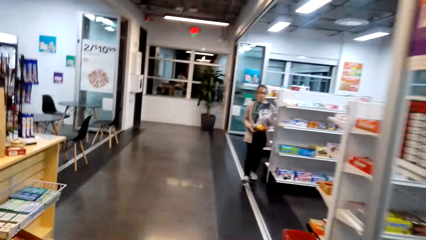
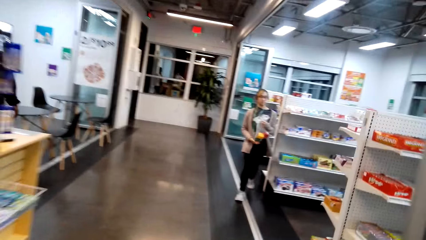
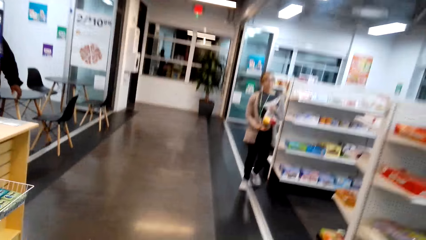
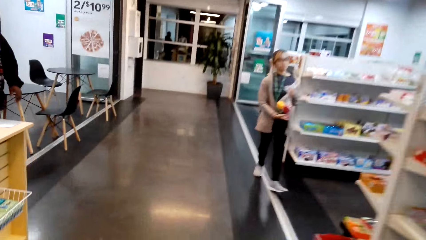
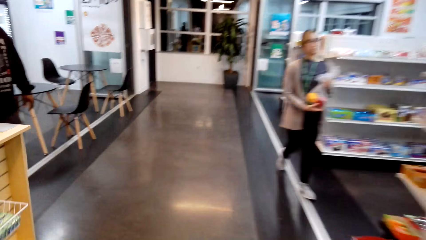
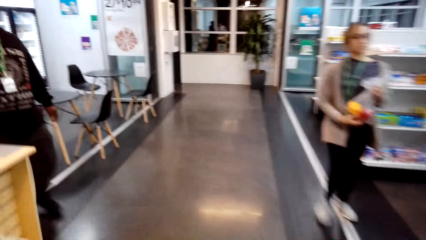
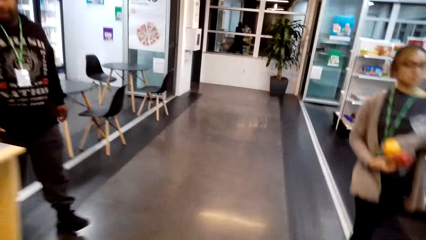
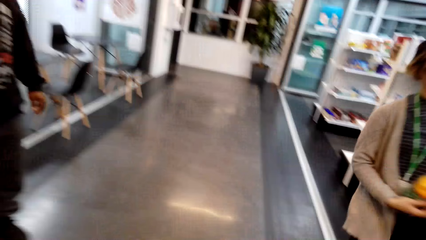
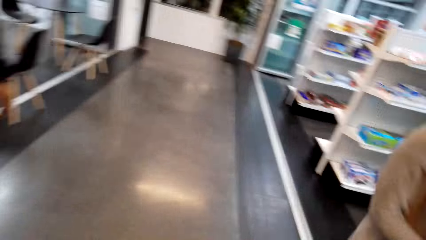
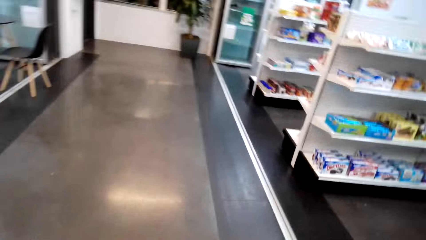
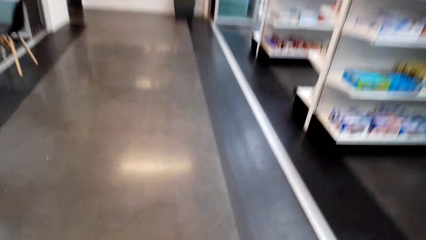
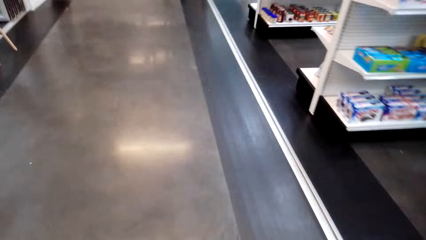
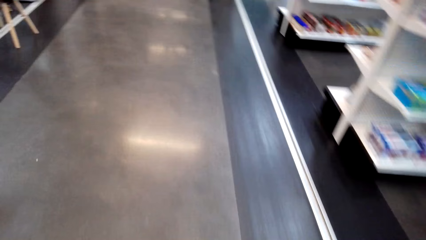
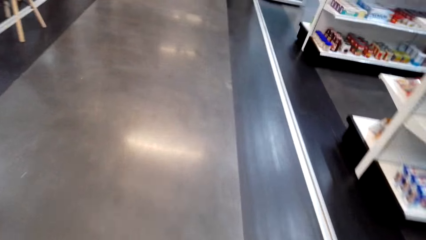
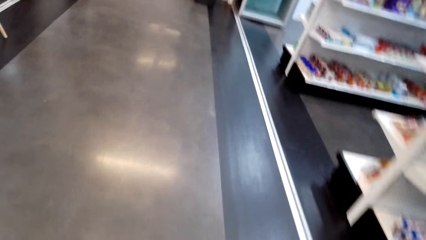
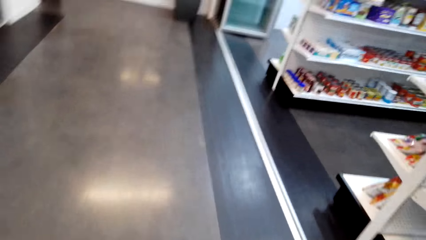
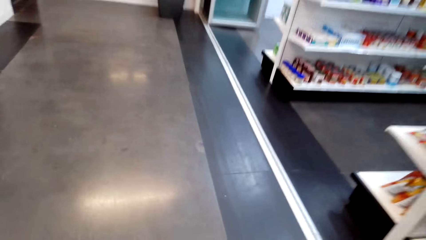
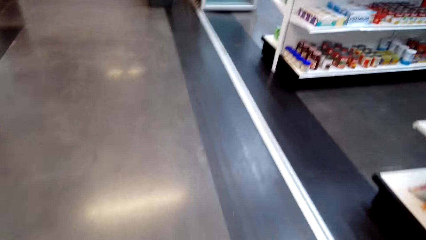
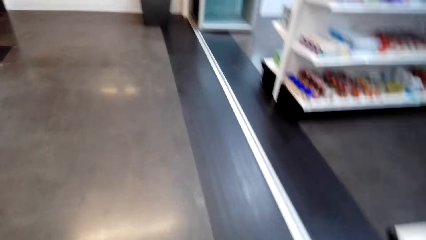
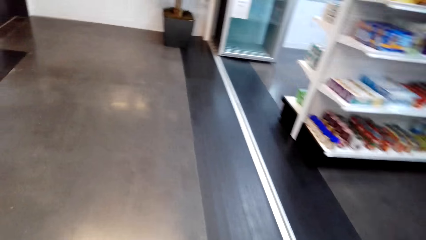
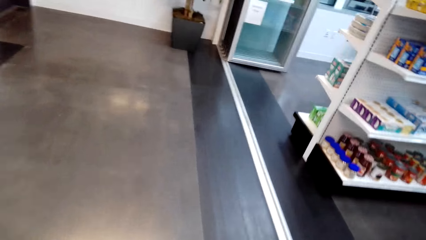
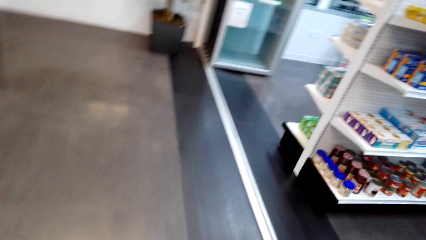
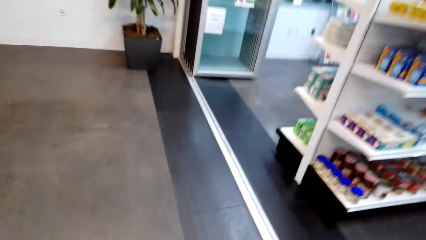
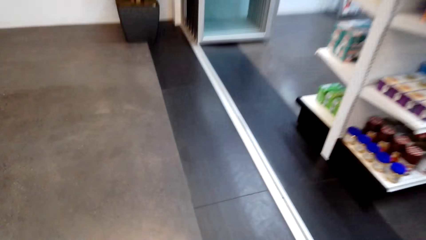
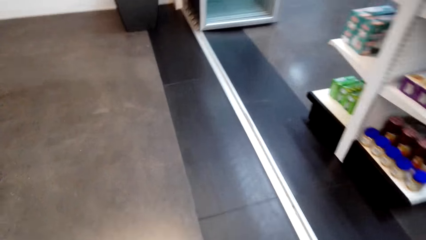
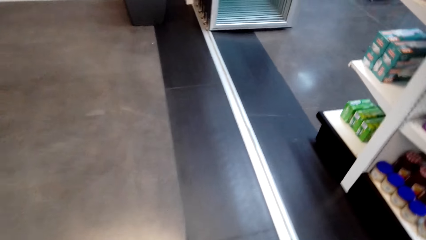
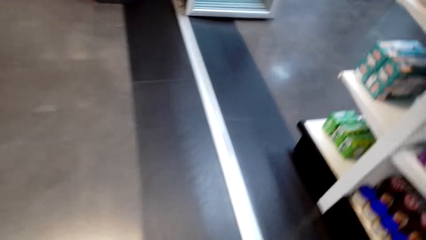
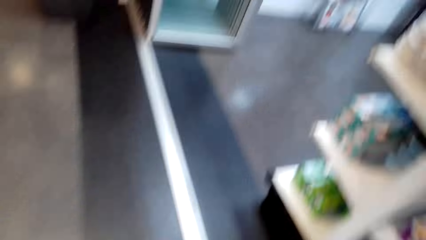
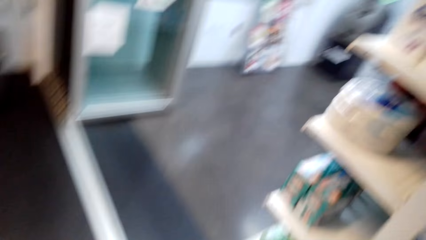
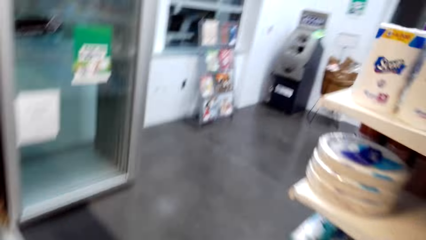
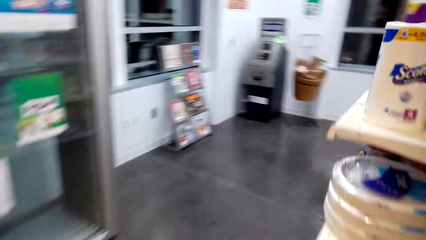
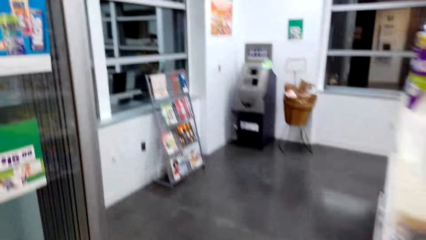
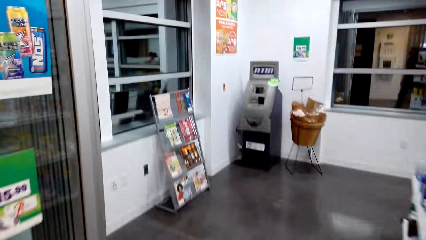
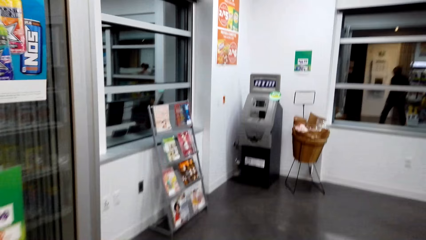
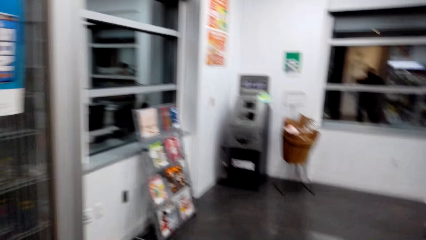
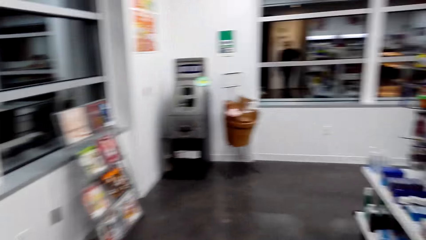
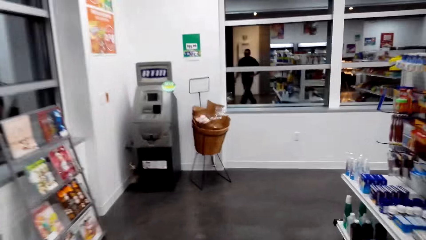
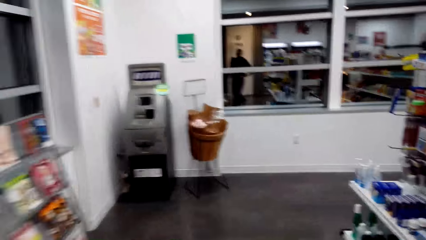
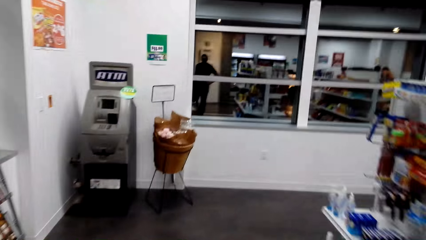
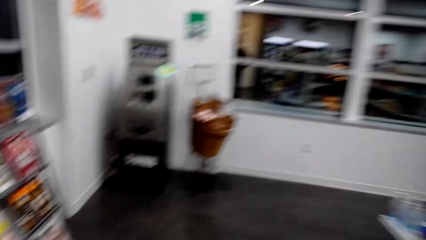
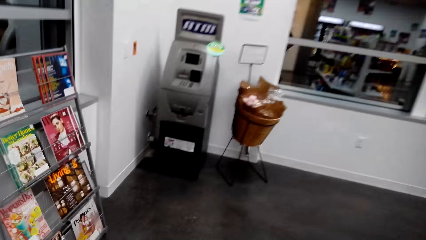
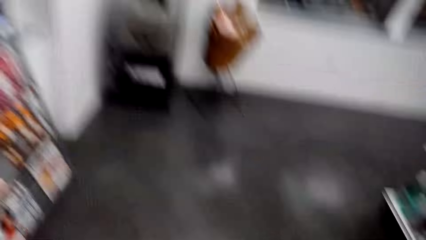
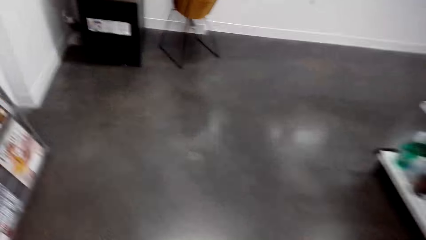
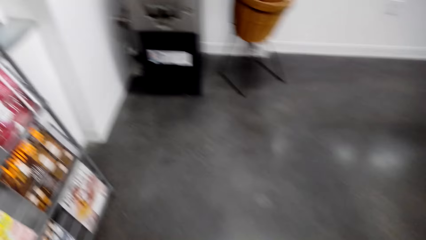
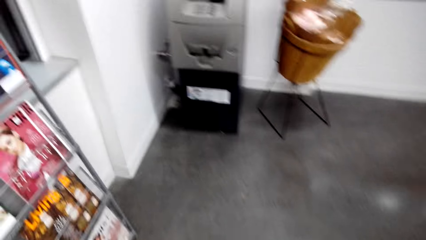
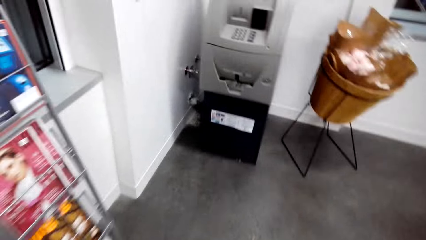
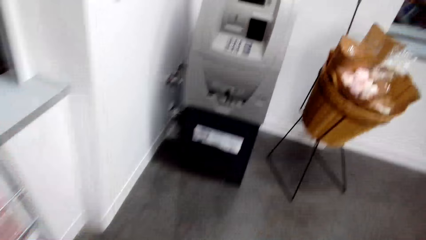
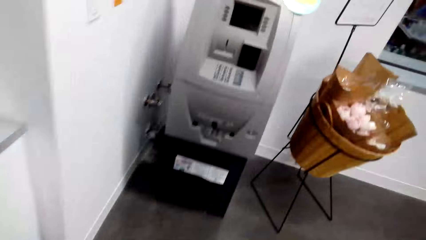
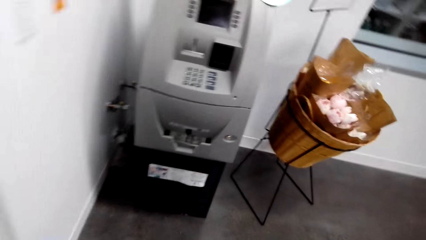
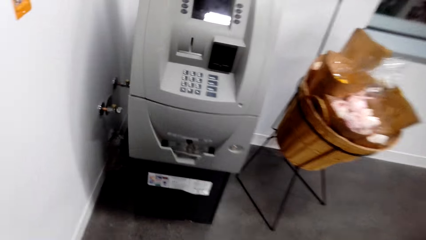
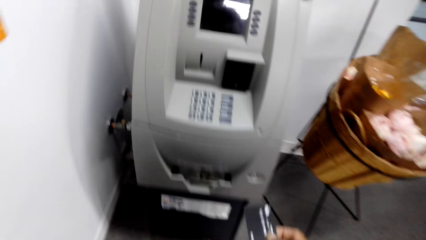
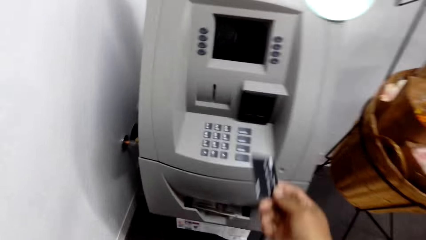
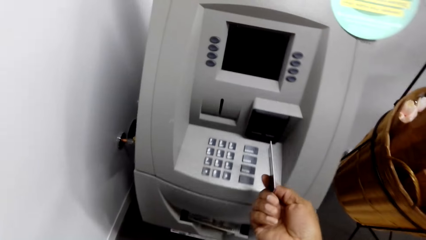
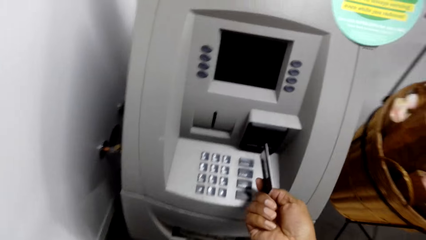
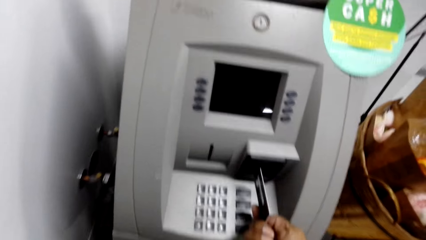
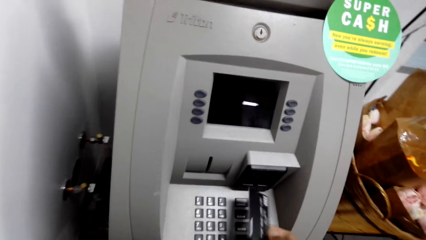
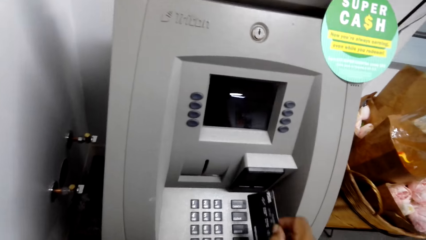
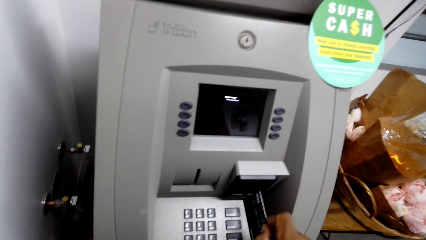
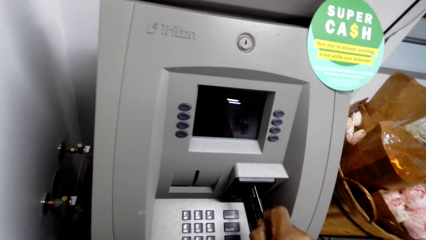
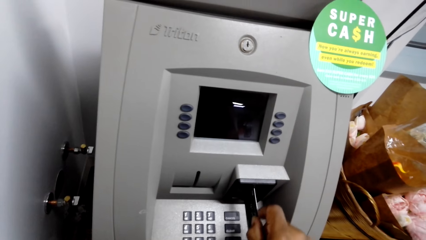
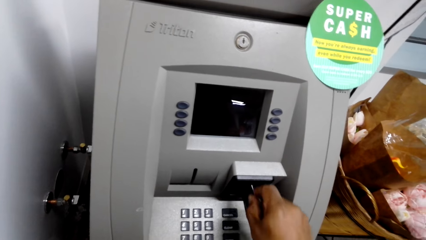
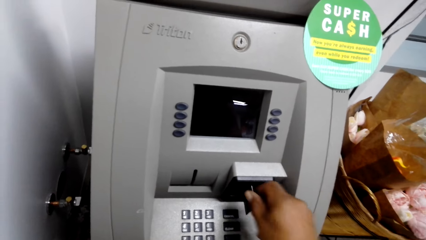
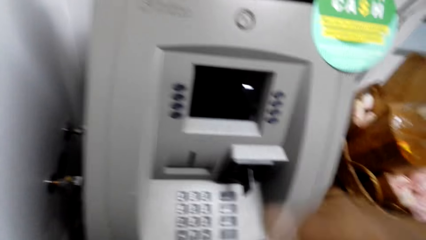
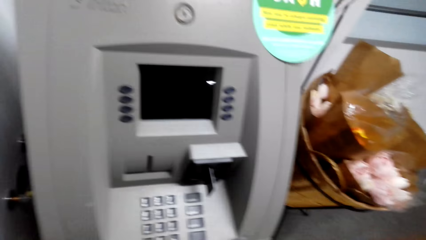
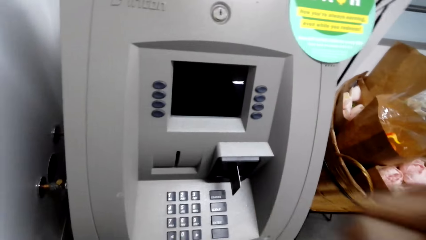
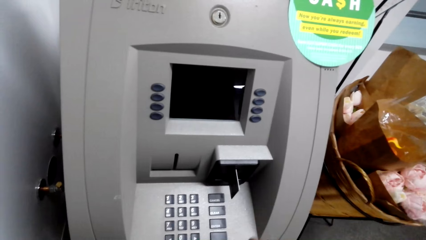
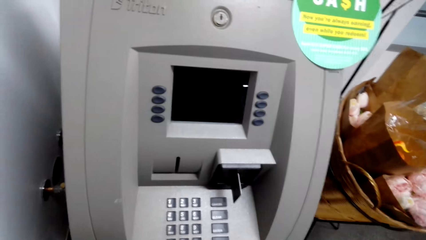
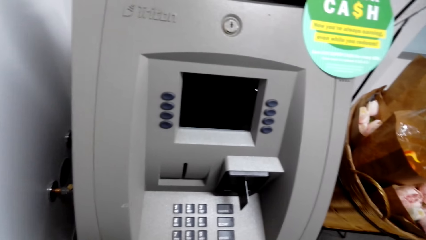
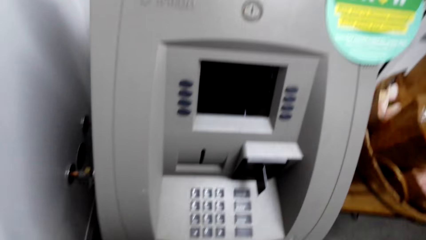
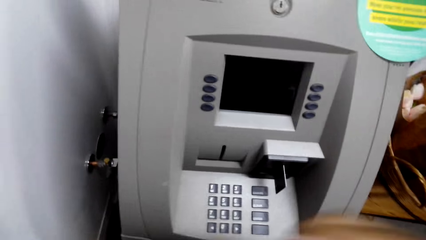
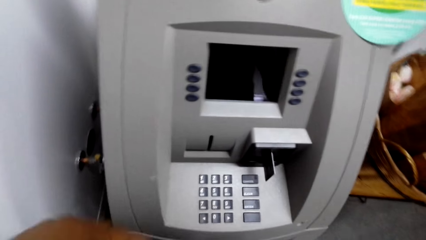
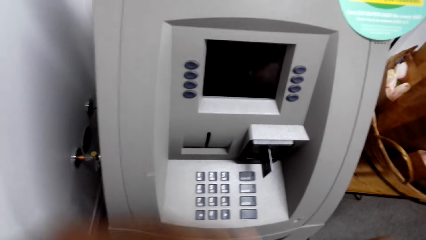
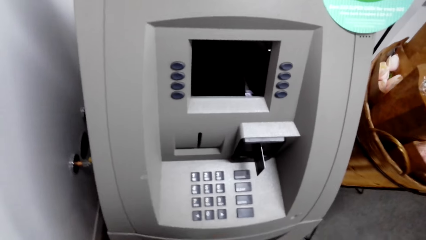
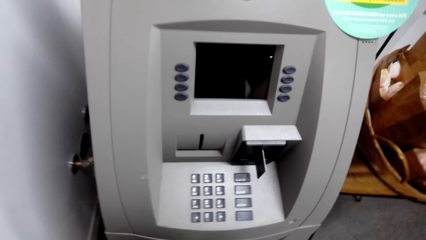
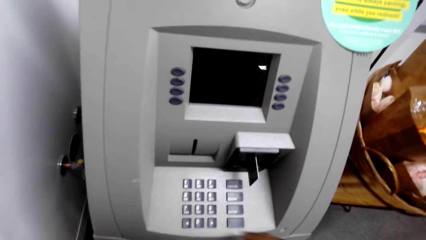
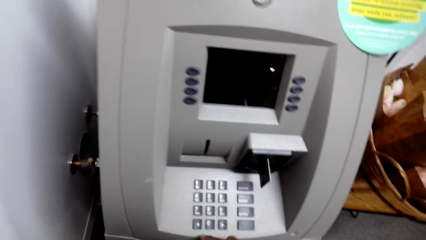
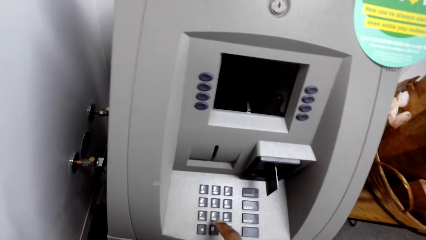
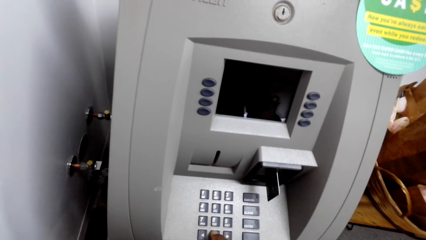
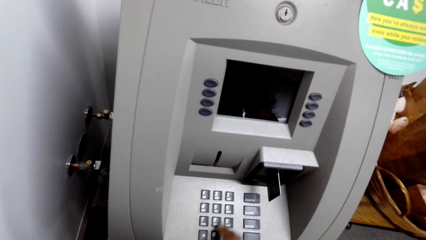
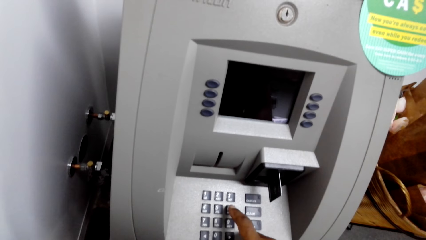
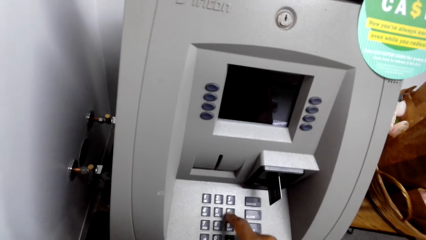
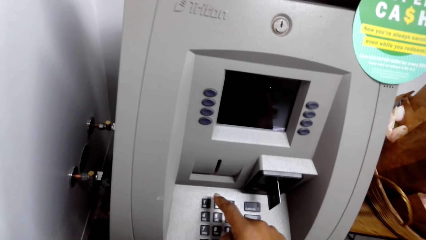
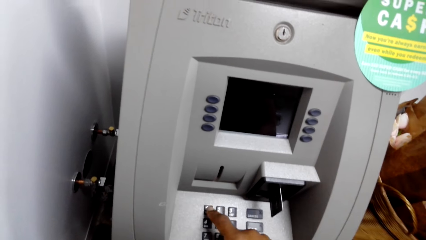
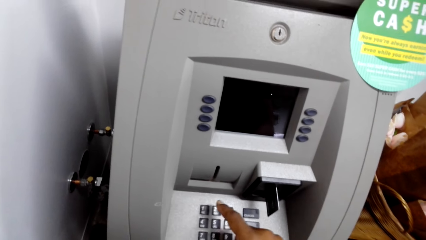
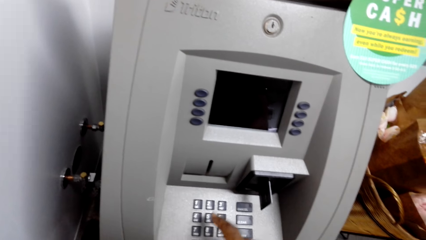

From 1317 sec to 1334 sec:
The camera wearer inserts the ATM card in the machine. They type on the machine.
